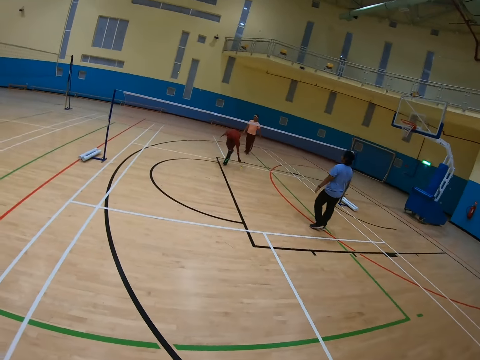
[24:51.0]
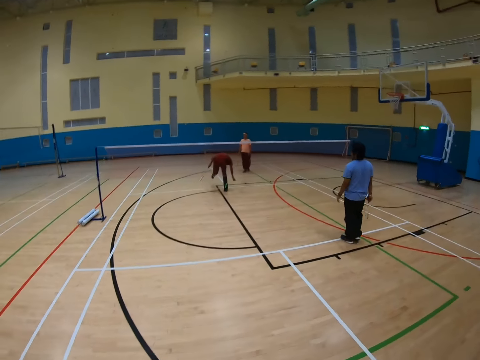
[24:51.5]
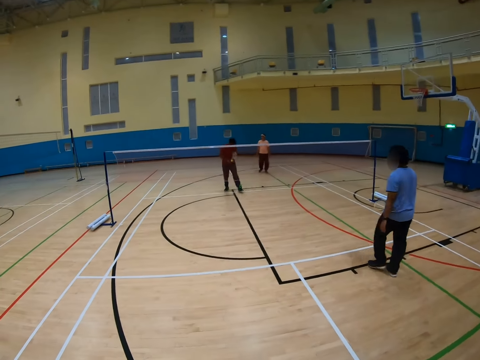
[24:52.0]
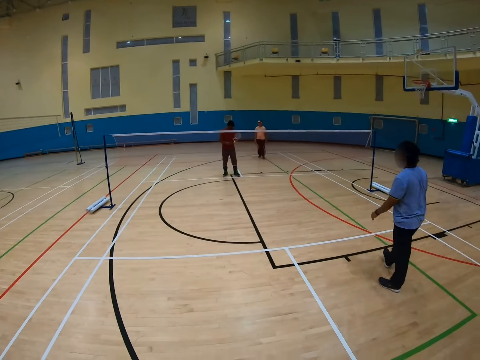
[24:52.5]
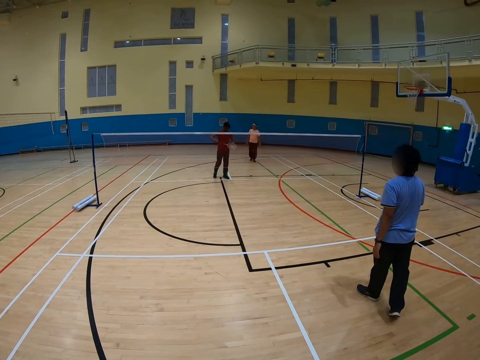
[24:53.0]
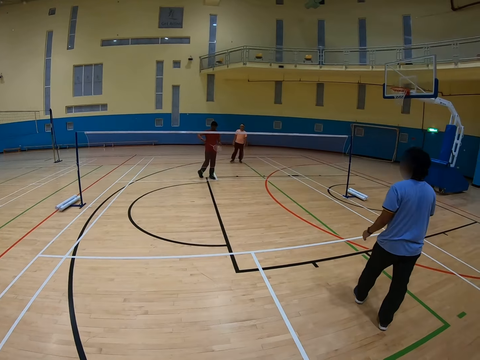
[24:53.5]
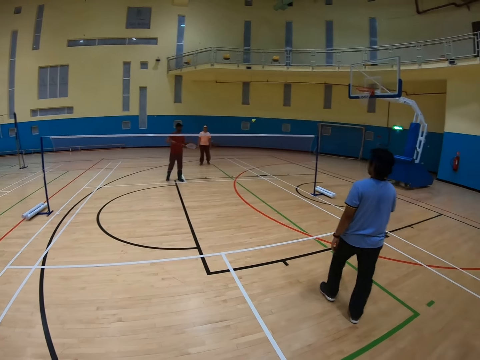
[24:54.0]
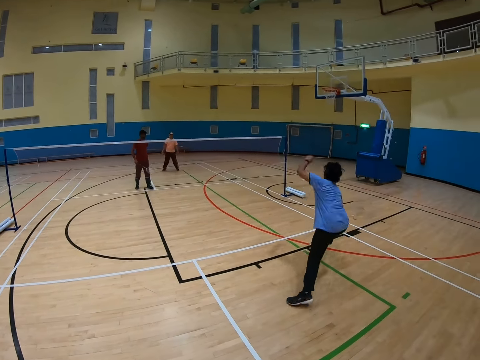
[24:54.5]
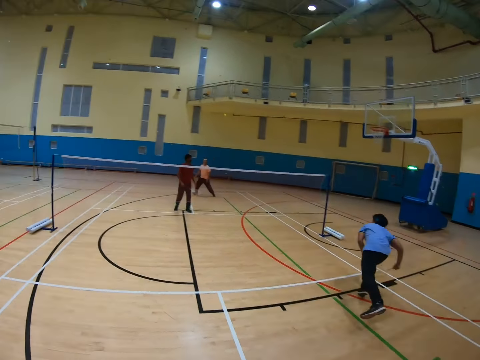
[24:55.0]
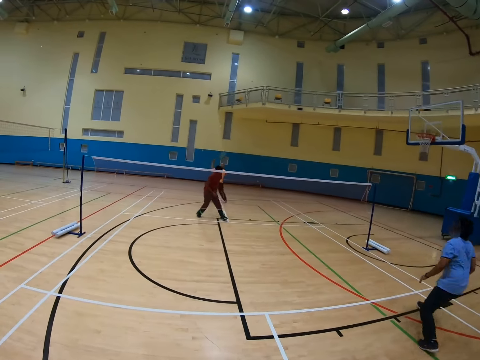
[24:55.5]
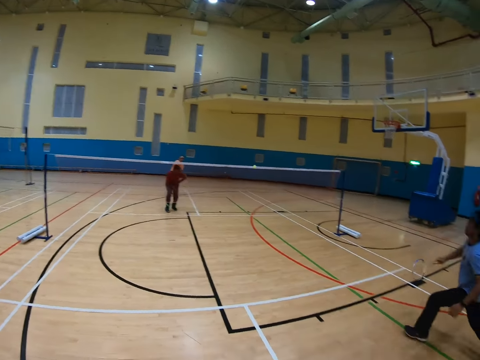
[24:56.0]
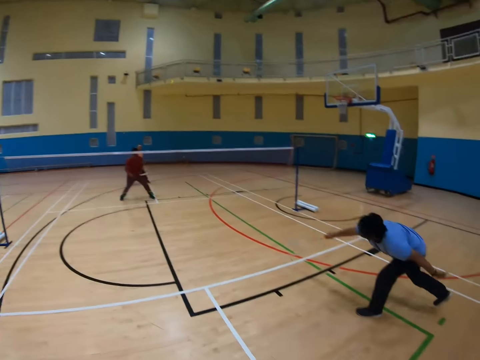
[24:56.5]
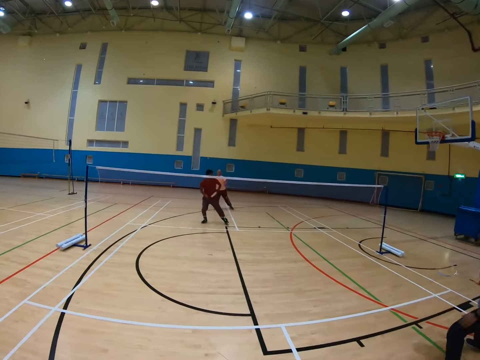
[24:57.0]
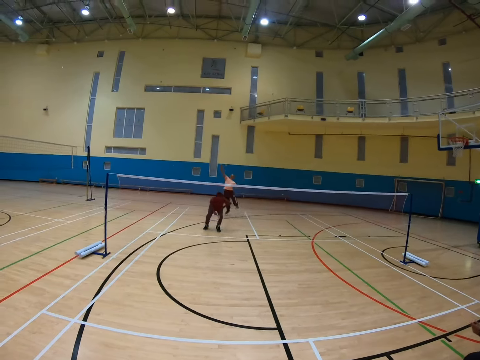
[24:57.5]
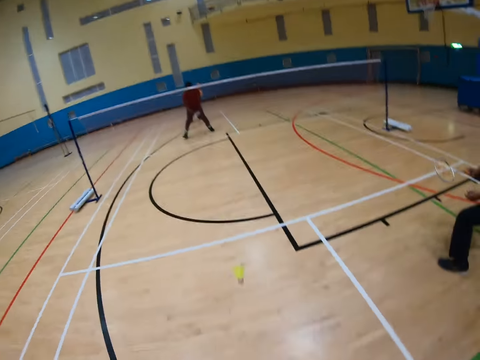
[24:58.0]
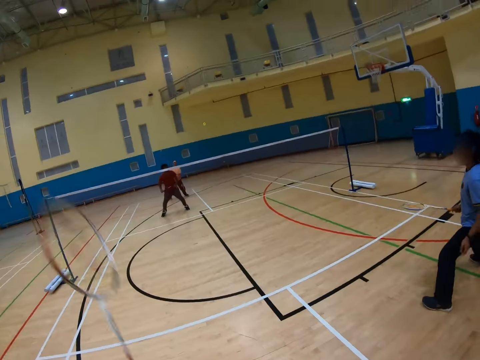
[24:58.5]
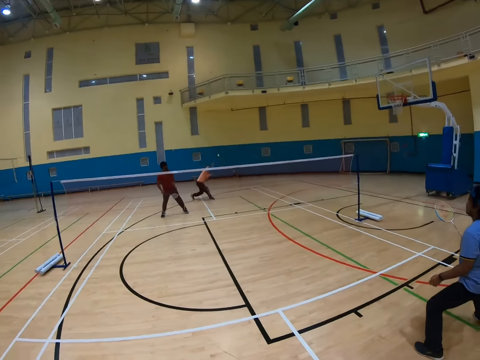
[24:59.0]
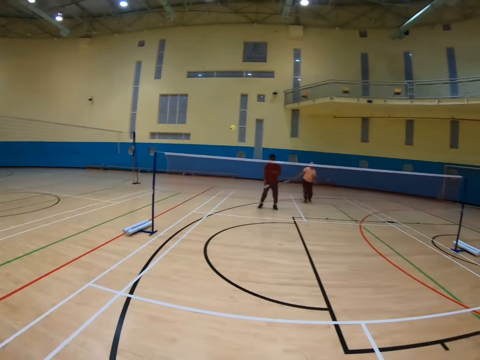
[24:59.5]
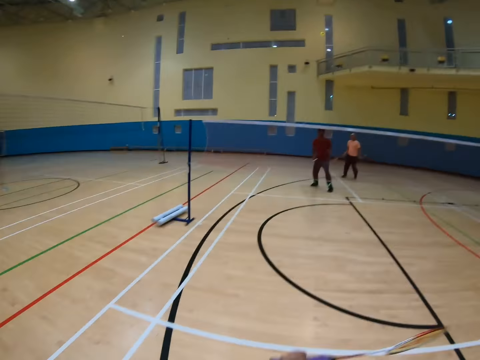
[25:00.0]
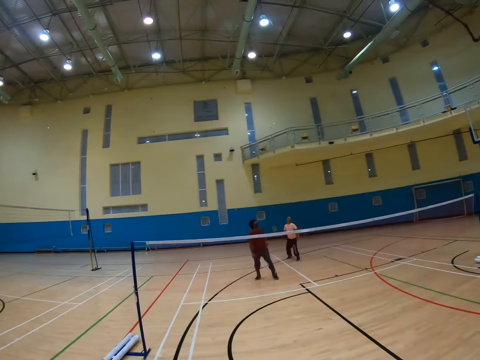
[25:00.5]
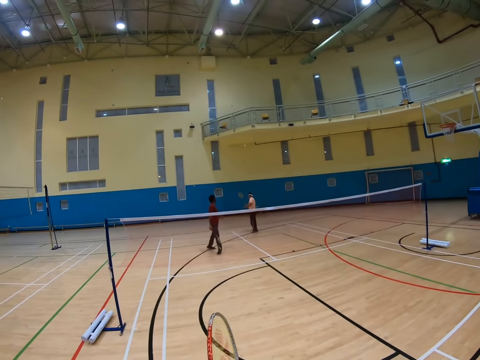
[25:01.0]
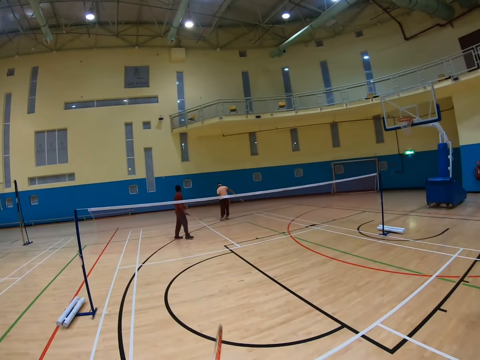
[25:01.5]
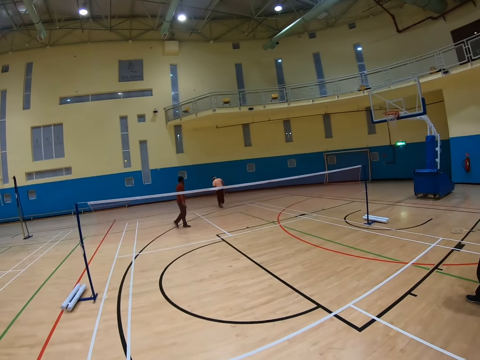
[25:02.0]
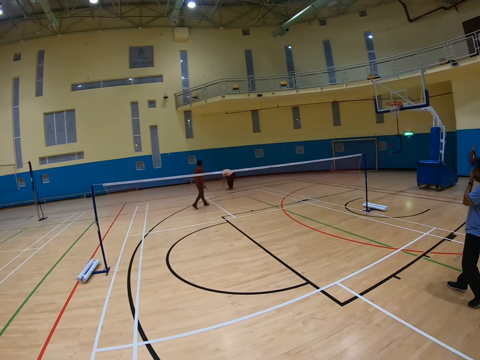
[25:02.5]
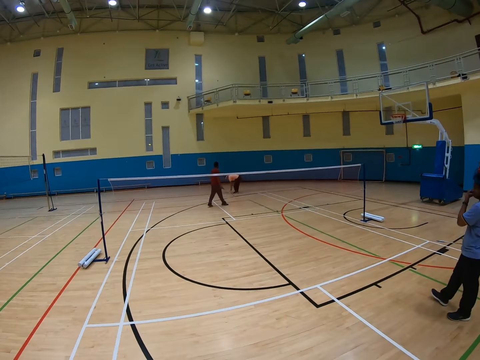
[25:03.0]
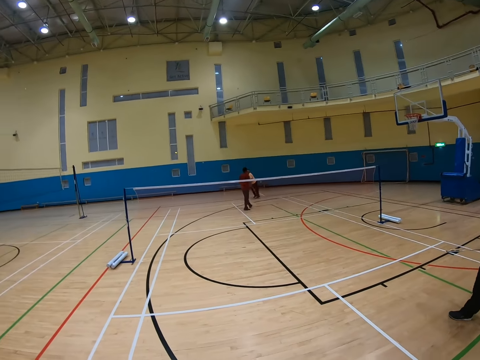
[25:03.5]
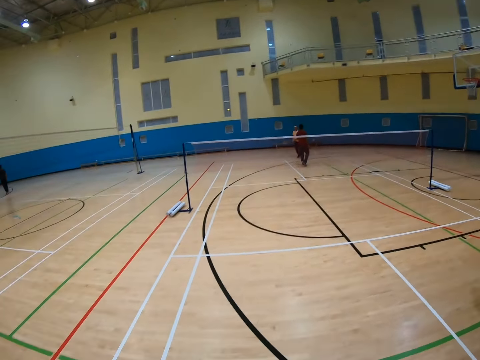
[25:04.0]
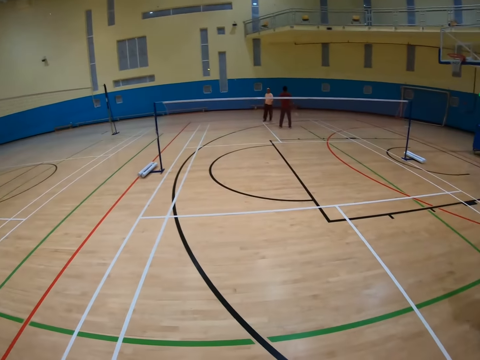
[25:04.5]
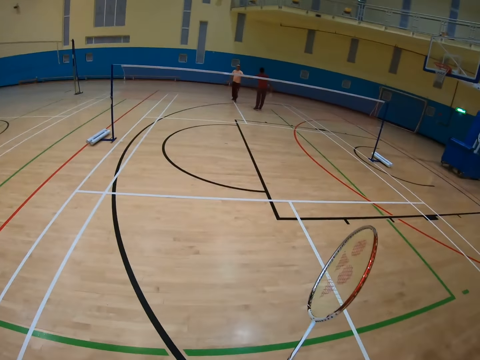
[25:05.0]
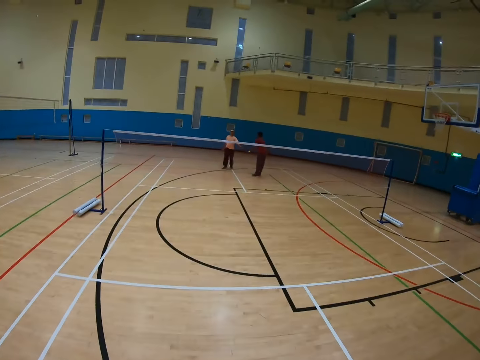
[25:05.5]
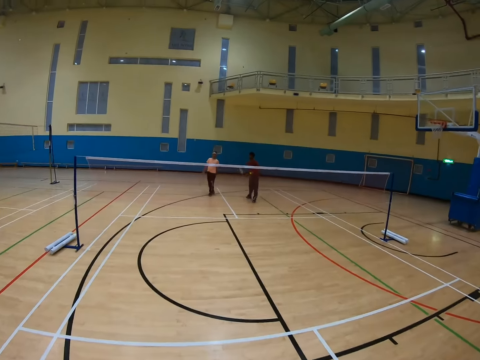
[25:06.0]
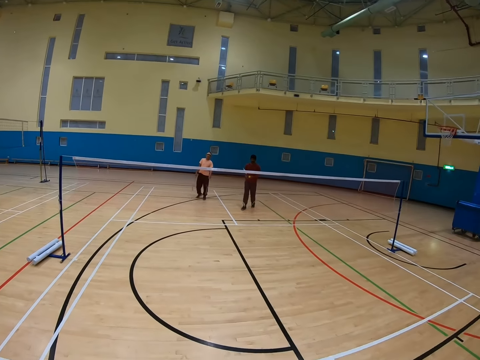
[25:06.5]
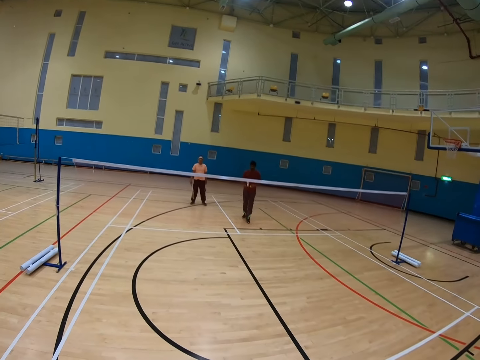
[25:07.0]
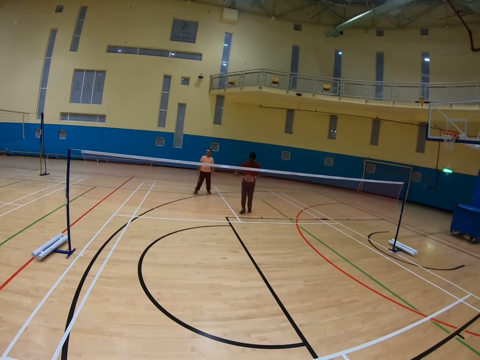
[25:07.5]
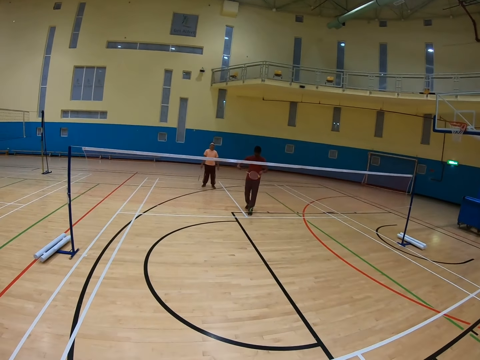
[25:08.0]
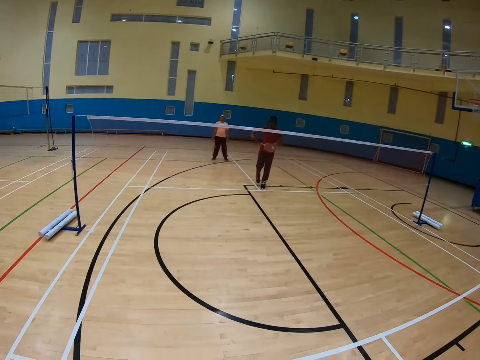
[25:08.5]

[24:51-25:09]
A man picks up the shuttlecock. Another man walks in the badminton court. The first man hits the shuttlecock. The second man hits the shuttlecock. A third man hits the shuttlecock. The second man hits the shuttlecock. The third man hits the shuttlecock. The camera wearer hits the shuttlecock. The third man hits the shuttlecock. The camera wearer hits the shuttlecock. The third man picks up the shuttlecock and walks in the badminton court. The first man walks in the badminton court.

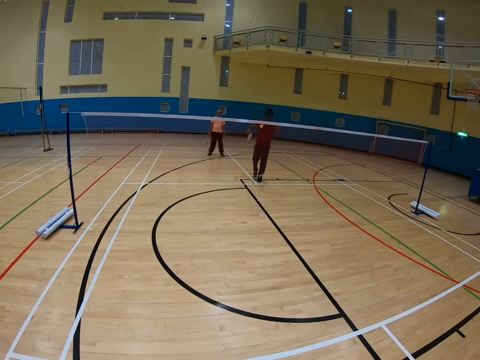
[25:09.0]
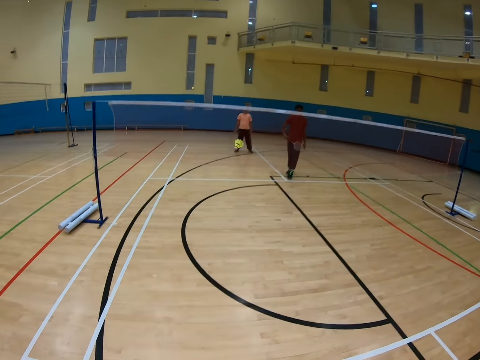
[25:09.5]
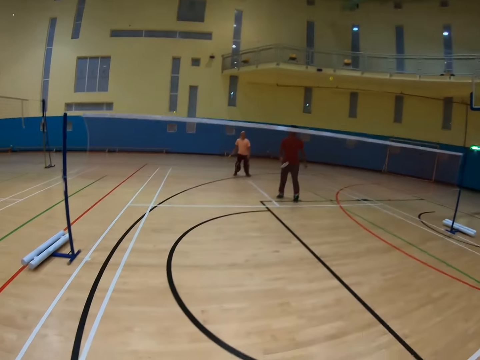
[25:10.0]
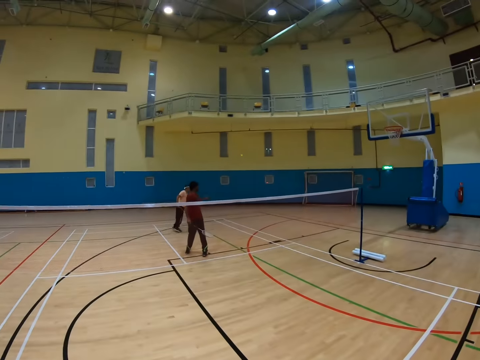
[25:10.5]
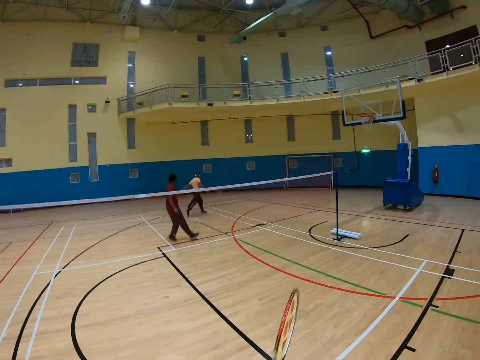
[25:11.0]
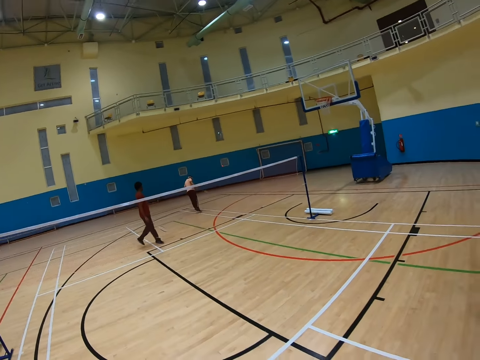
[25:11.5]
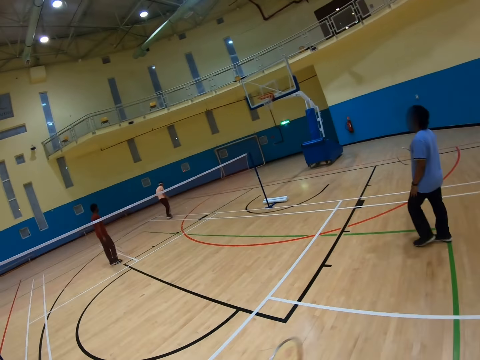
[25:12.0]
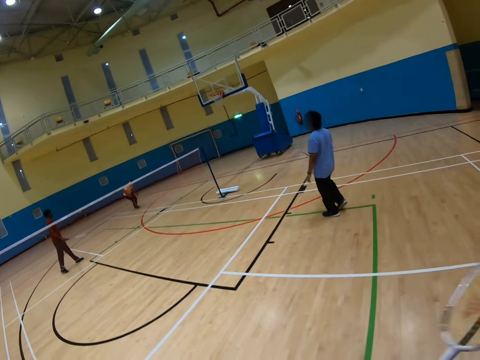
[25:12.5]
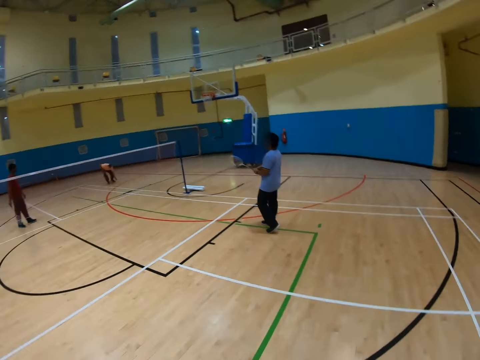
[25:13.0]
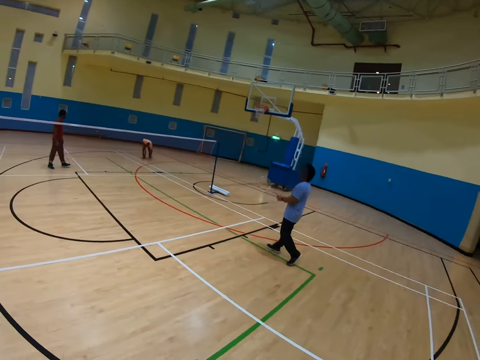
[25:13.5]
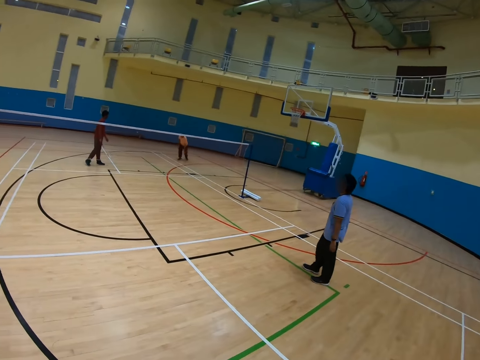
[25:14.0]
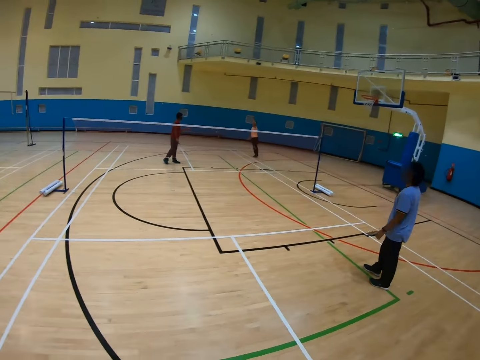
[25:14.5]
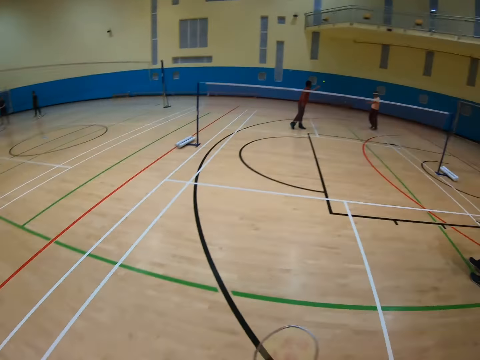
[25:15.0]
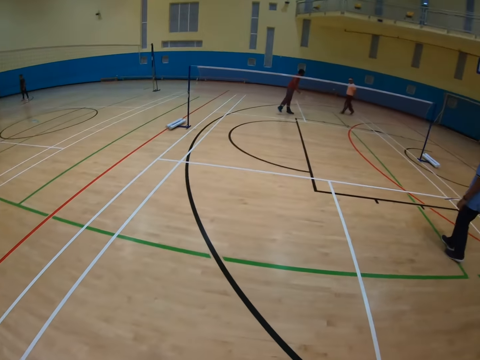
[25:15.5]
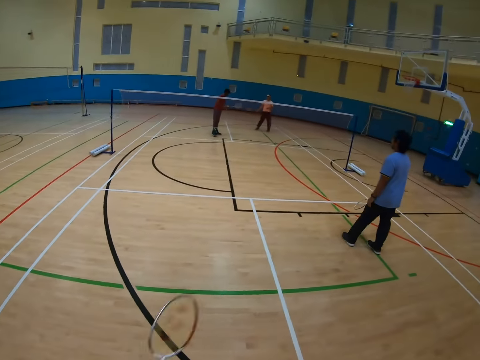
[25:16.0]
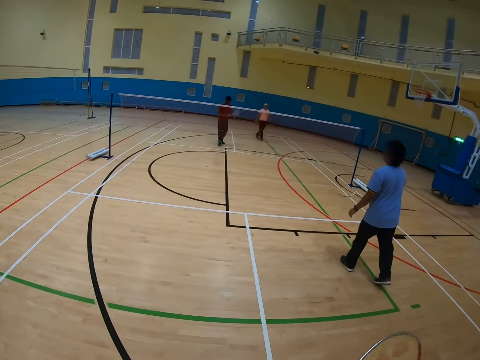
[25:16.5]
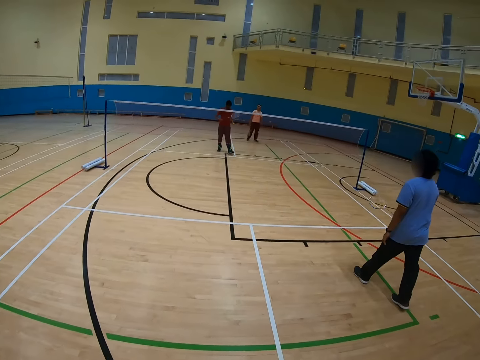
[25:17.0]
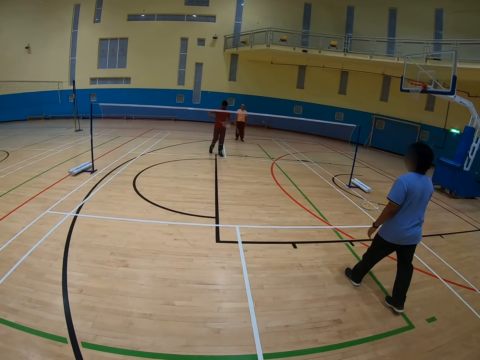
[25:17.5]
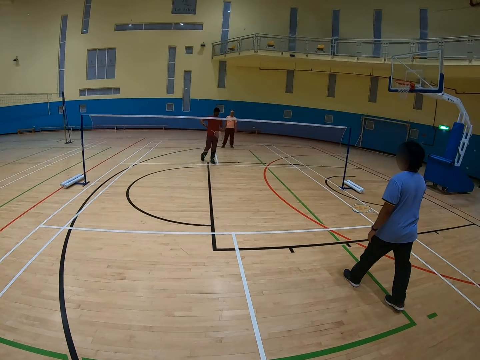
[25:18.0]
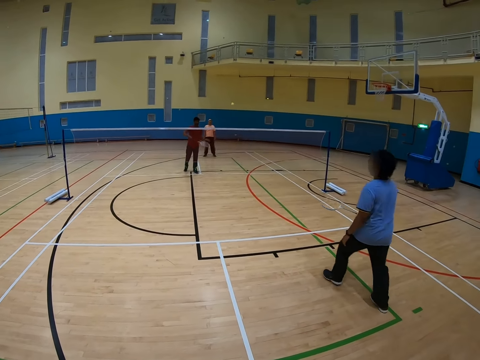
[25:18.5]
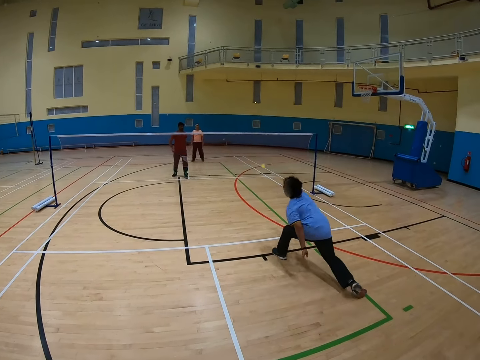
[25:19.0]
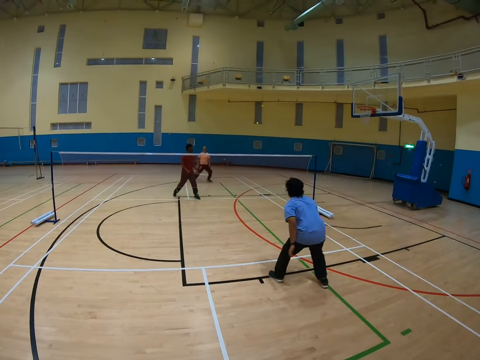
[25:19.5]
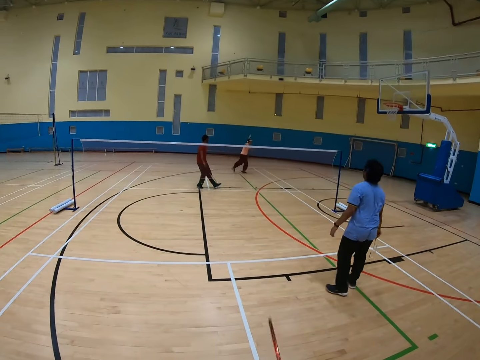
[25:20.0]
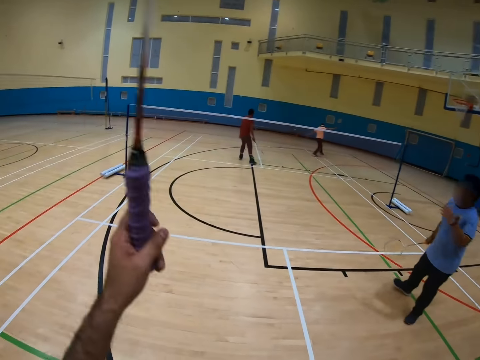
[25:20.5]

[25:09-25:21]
A man hits the shuttlecock. The camera wearer hits the shuttlecock. Another man runs in the badminton court and picks up the shuttlecock. The camera wearer walks around. The second man walks in the badminton court. The first man hits the shuttlecock. A third man hits the shuttlecock.
